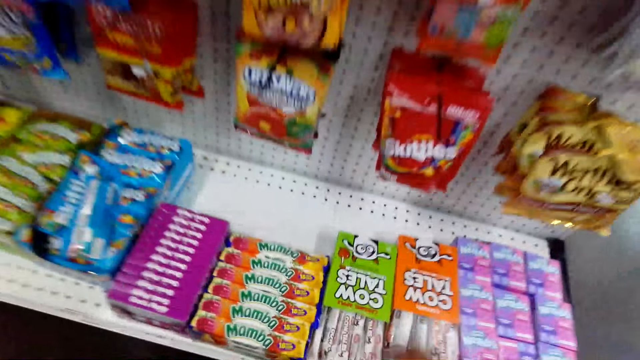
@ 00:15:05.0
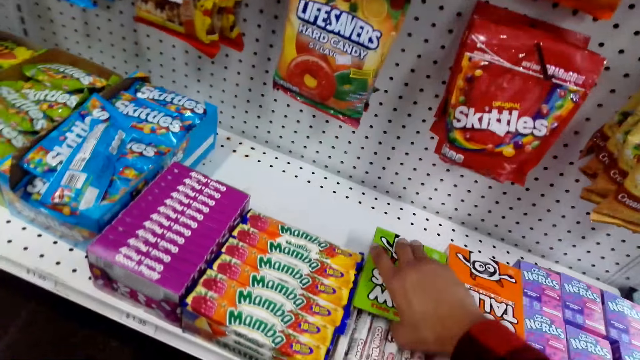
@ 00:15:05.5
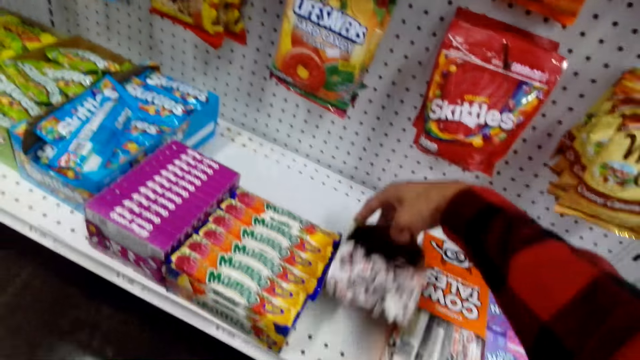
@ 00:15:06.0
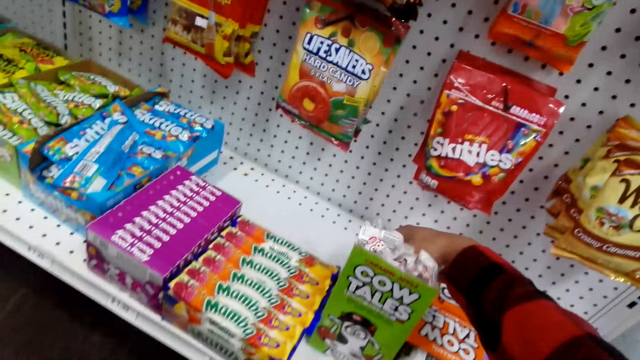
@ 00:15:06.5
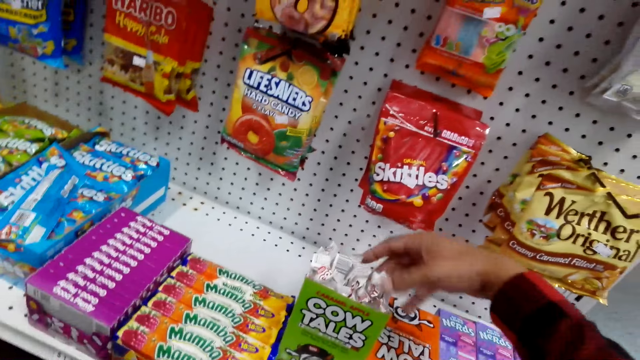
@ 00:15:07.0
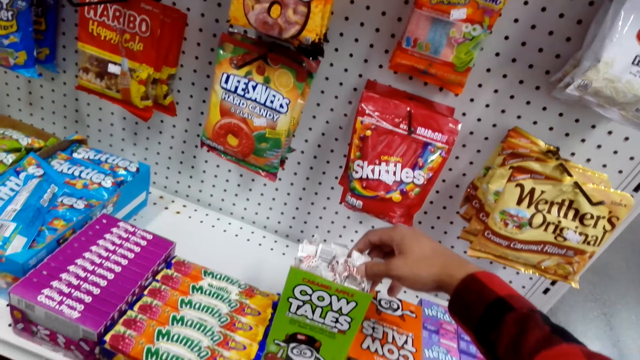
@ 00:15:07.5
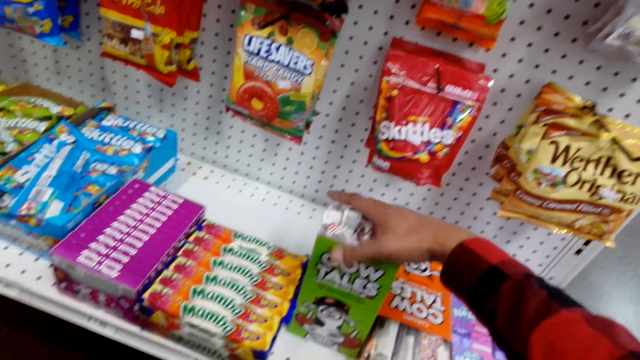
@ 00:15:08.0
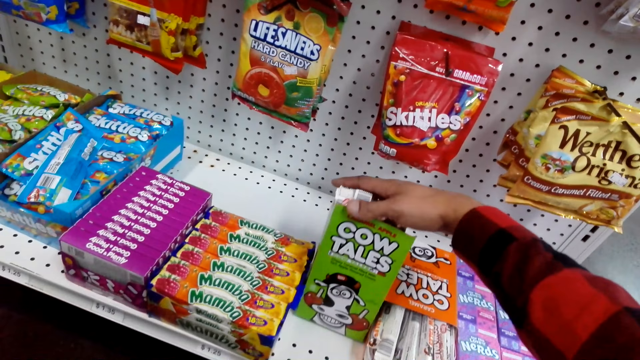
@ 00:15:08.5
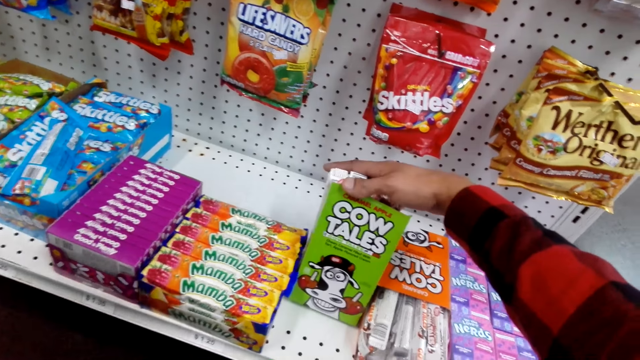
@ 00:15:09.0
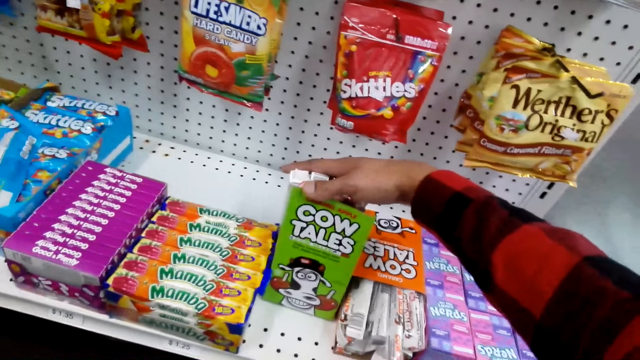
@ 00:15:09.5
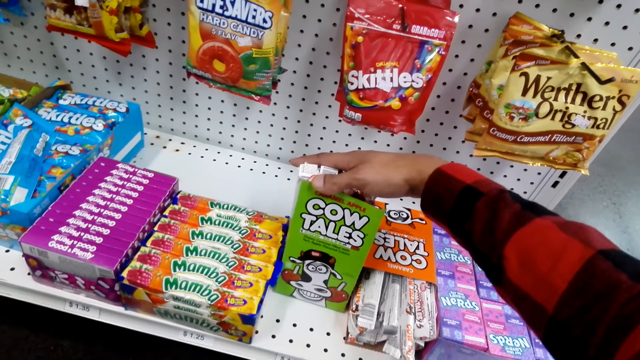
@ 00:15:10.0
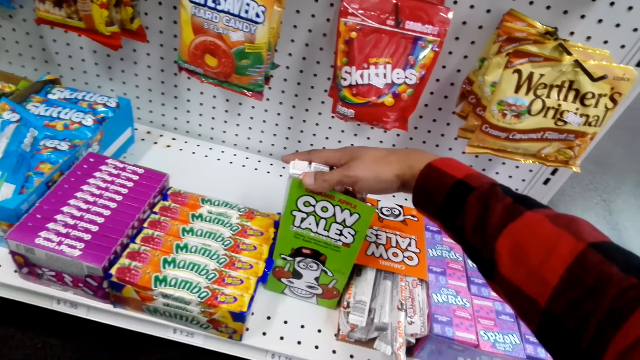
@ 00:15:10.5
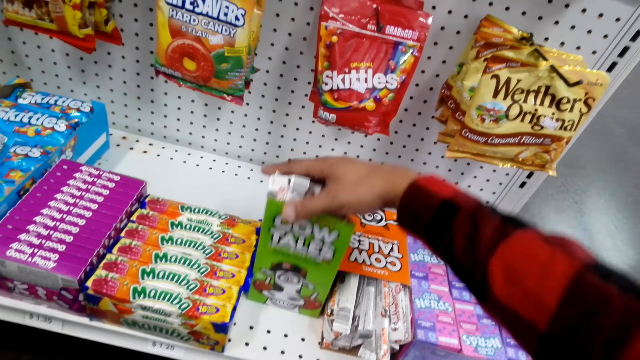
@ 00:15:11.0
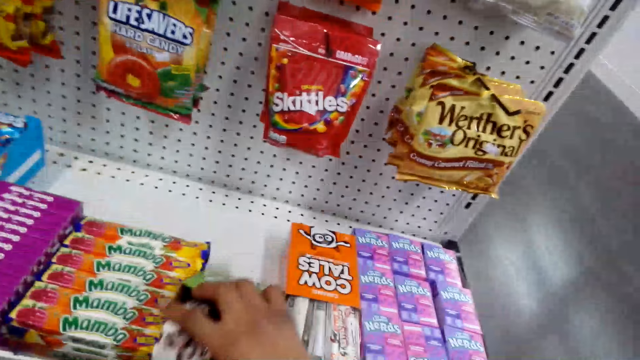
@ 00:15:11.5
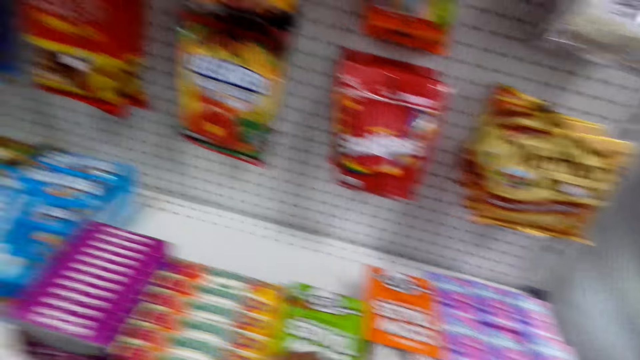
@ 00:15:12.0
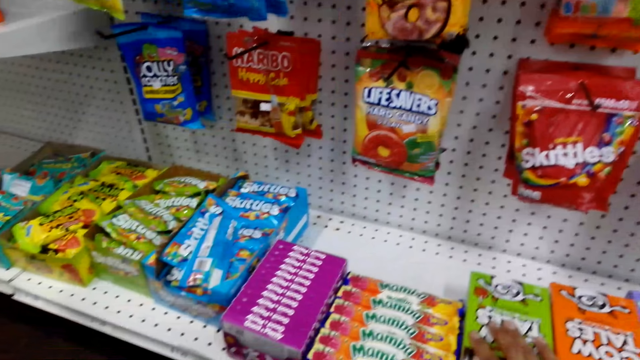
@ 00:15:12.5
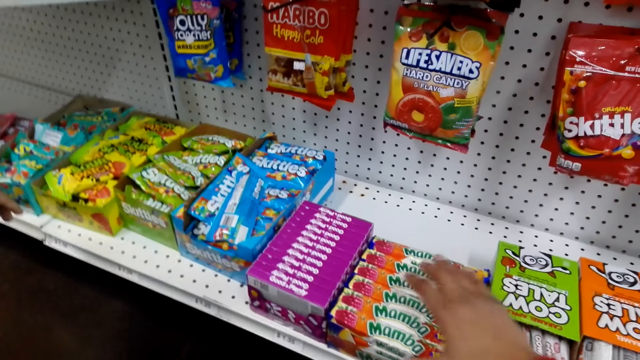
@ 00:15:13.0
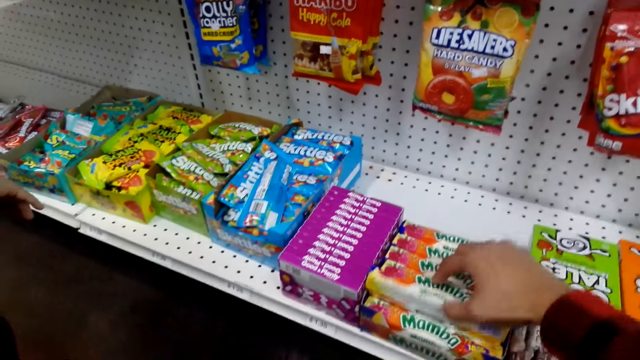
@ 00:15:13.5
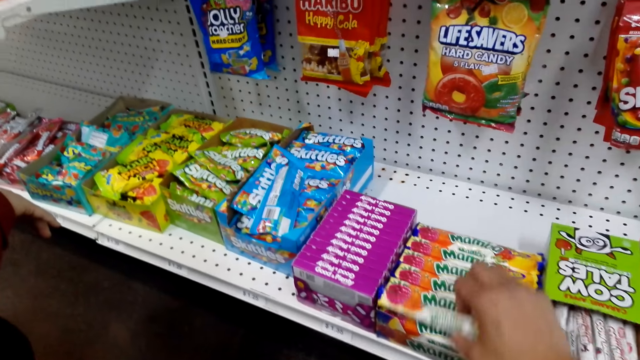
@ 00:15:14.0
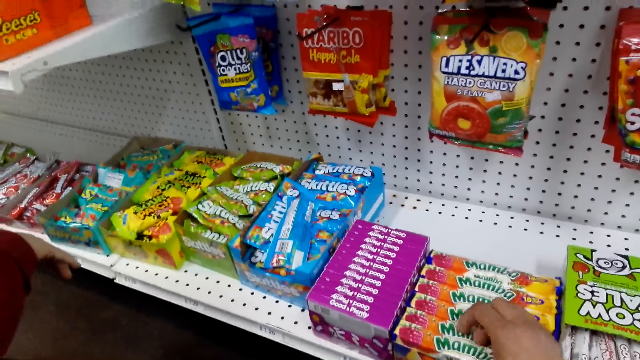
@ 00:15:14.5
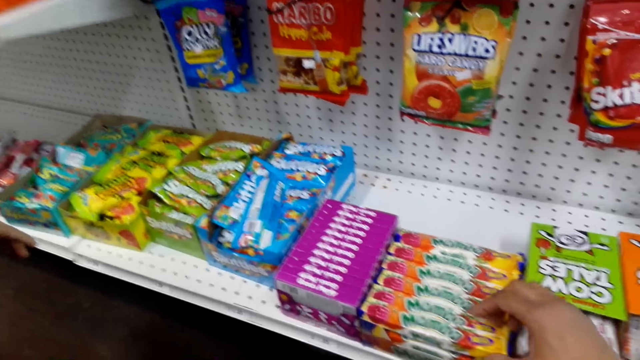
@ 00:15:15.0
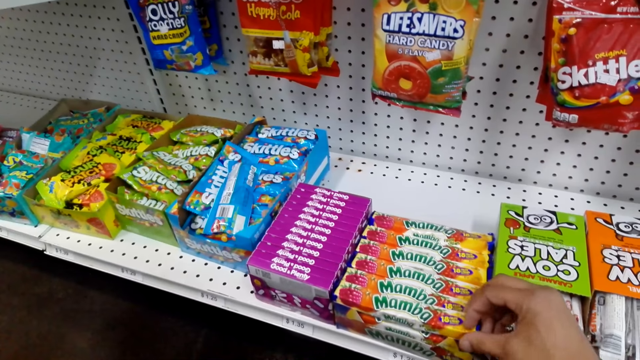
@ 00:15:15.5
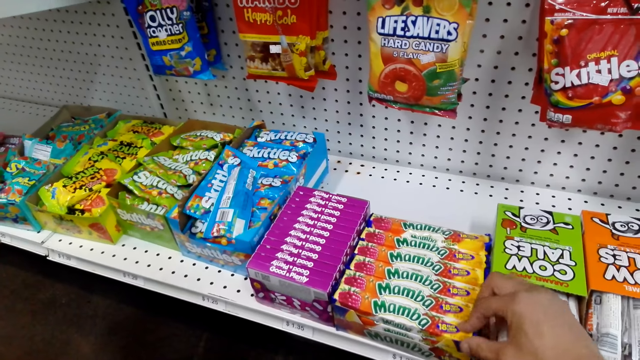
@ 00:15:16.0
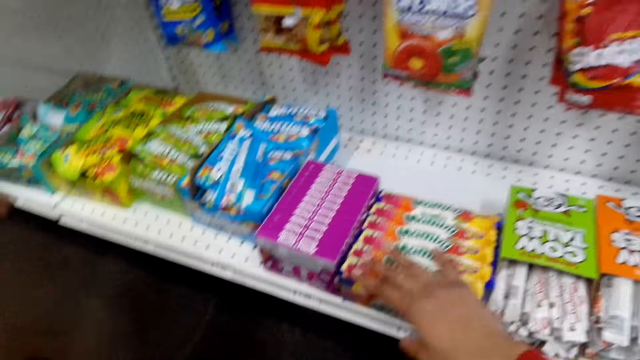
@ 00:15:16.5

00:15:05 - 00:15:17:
The camera wearer grabs a packet of sweets from the shelves.

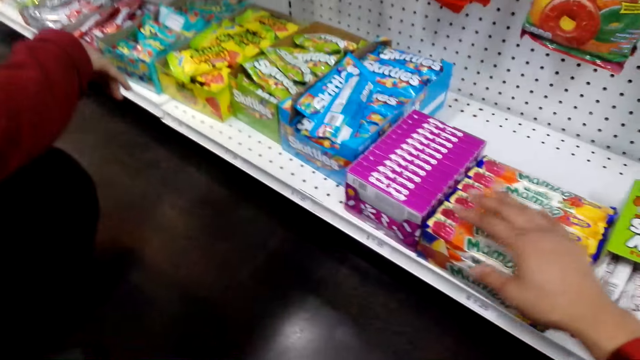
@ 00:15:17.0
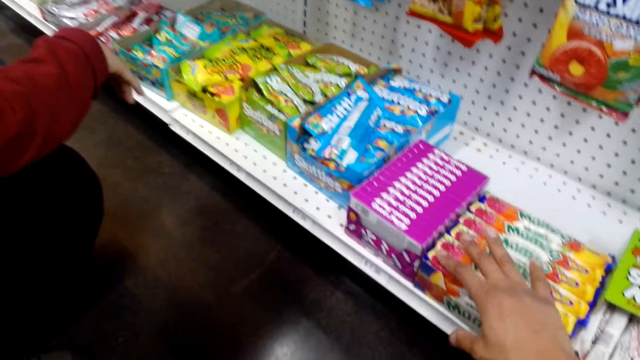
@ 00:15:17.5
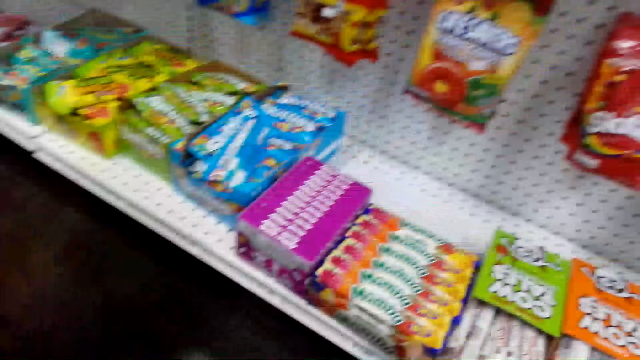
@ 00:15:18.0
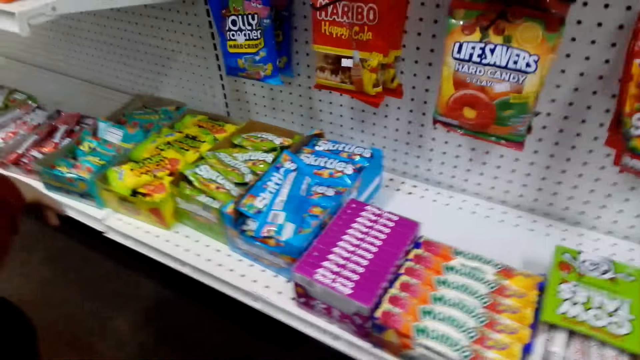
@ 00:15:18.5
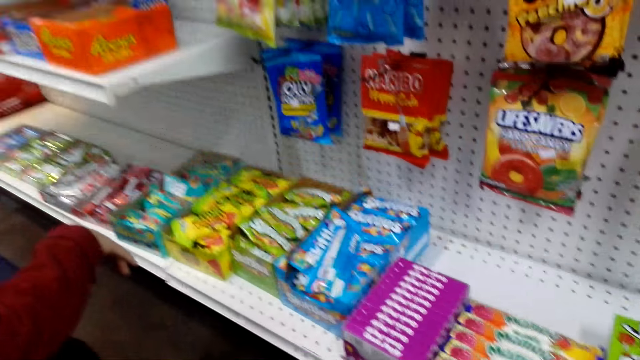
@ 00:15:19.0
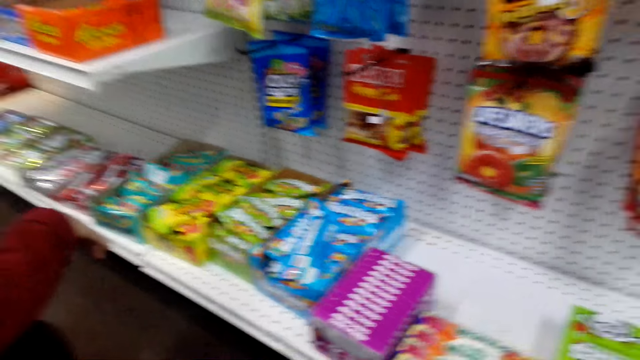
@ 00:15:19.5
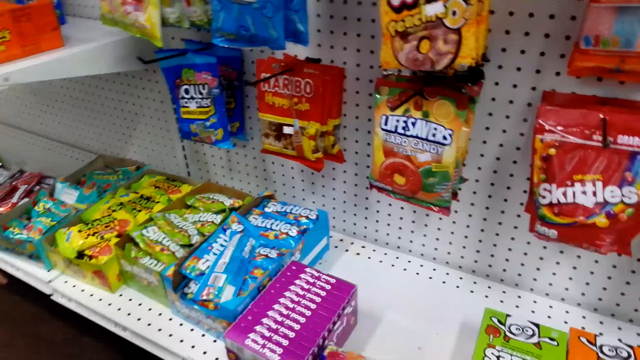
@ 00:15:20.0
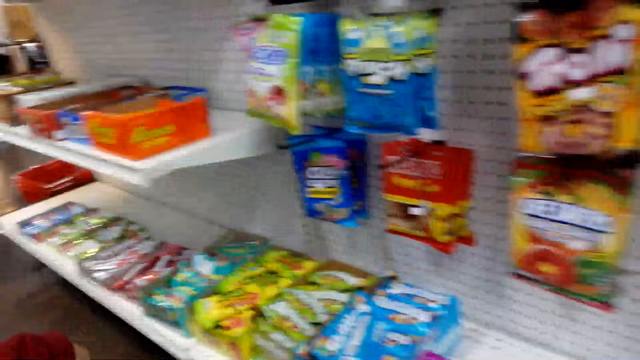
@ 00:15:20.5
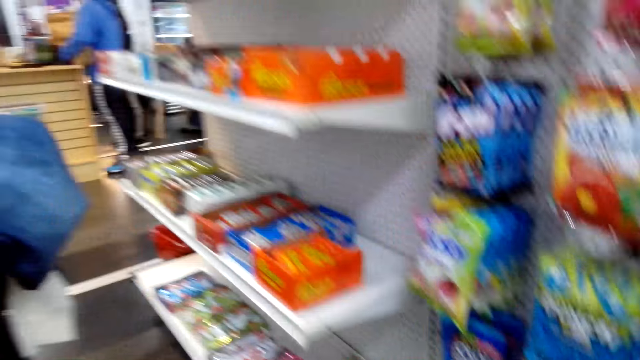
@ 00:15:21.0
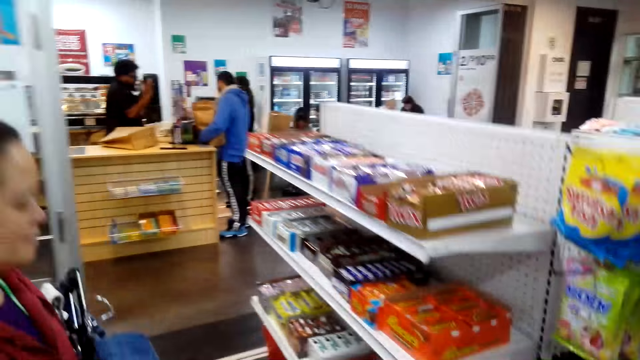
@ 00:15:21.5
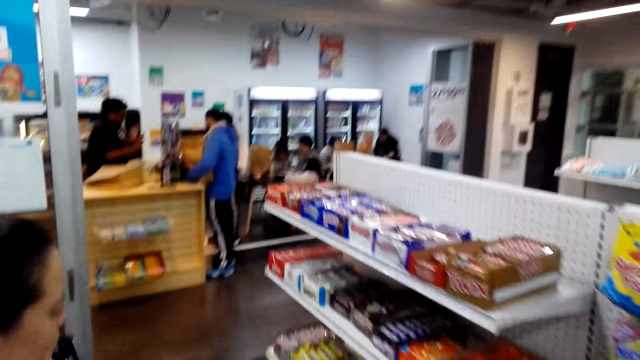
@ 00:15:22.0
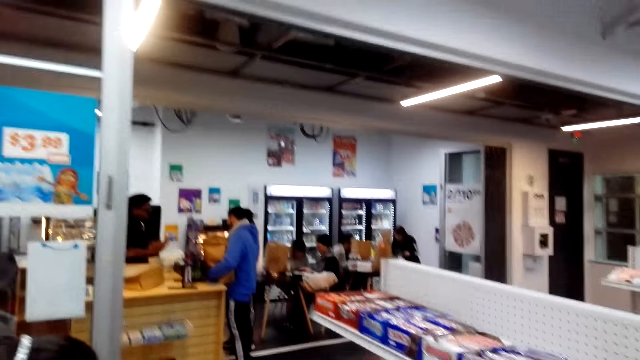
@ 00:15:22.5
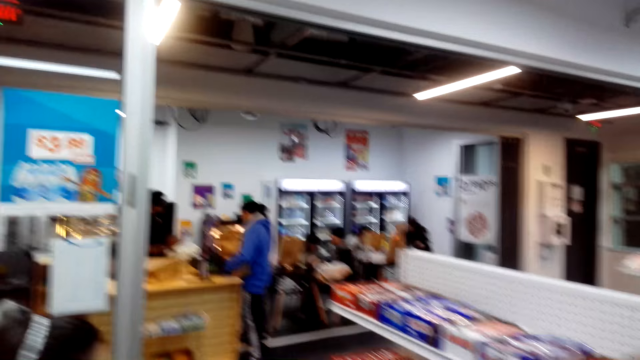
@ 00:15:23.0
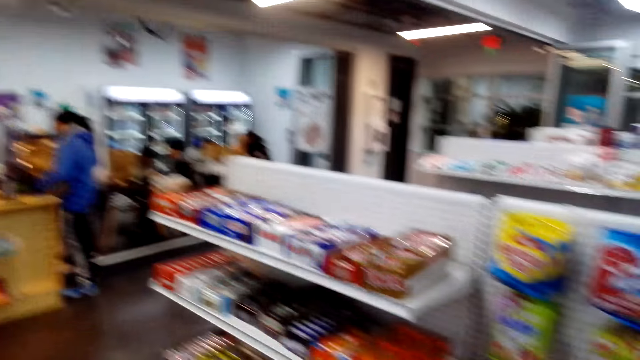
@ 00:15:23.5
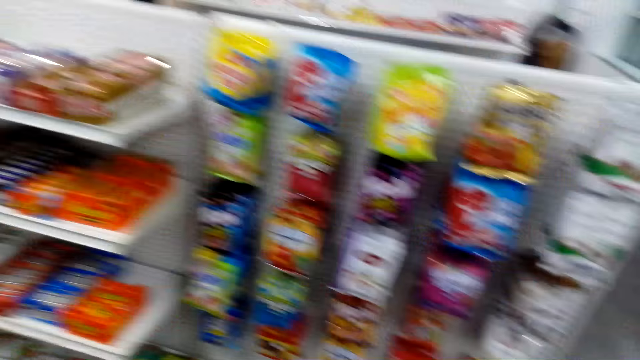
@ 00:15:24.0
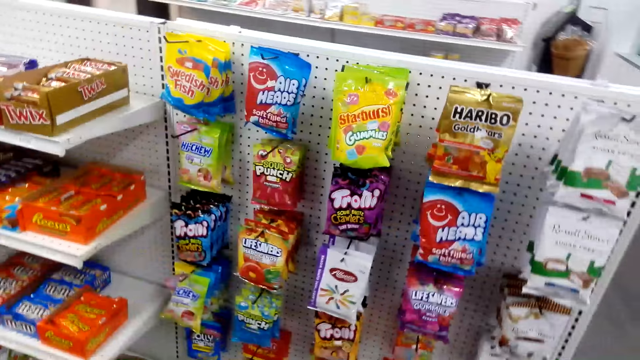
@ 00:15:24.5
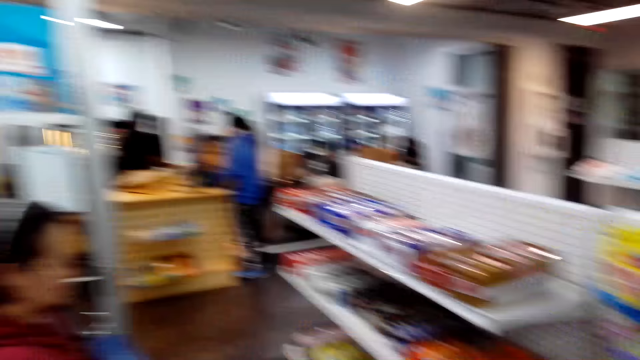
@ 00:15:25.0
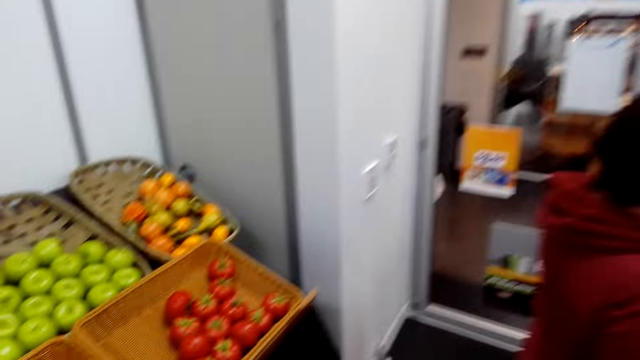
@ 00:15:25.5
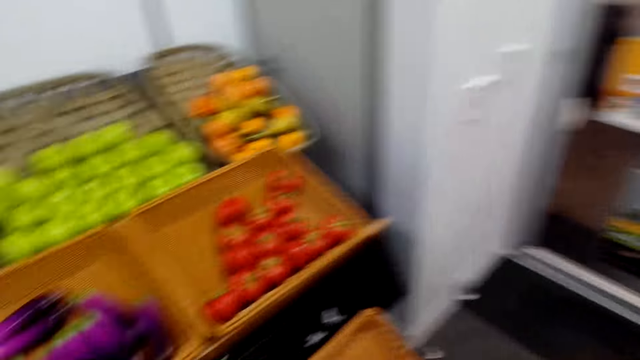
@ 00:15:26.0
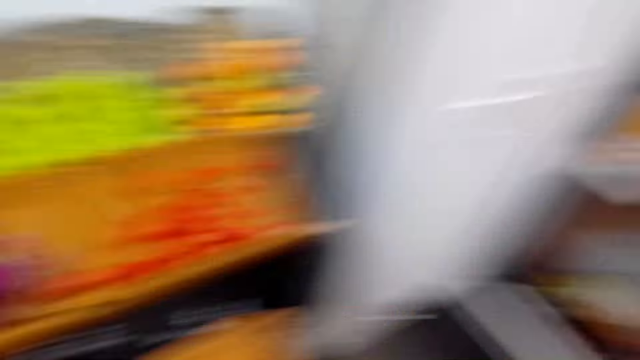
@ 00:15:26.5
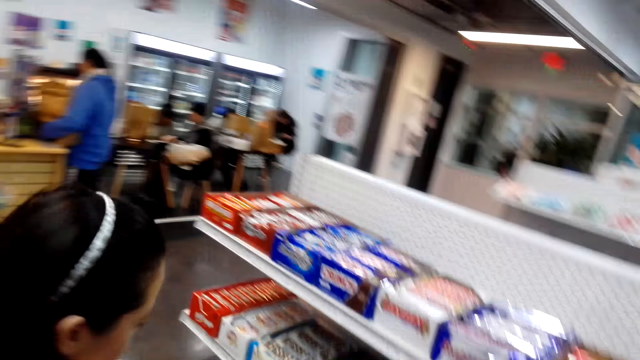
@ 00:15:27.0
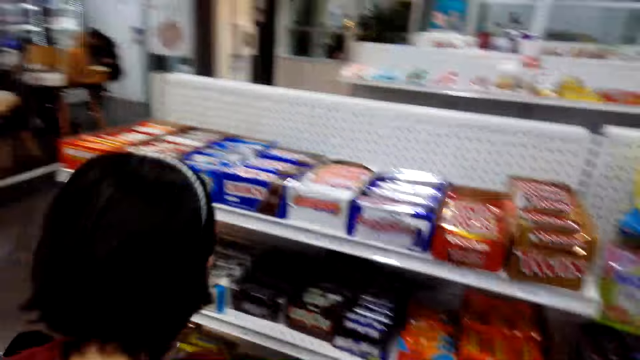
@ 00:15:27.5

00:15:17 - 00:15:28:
The camera wearer stares around the shop.
